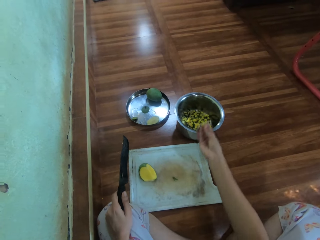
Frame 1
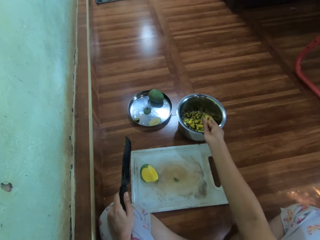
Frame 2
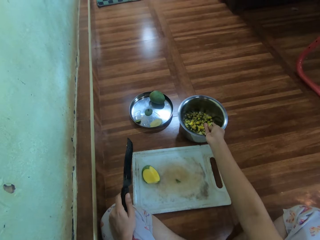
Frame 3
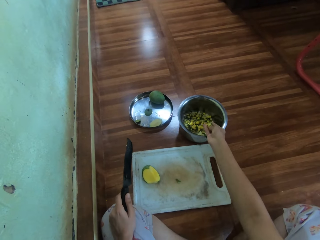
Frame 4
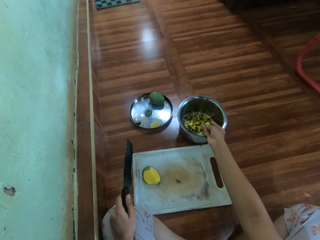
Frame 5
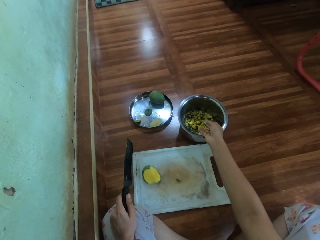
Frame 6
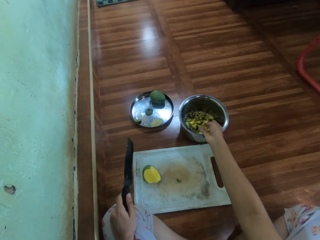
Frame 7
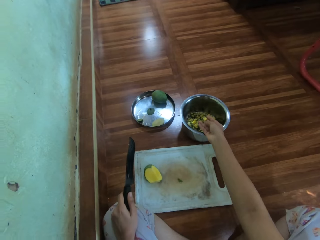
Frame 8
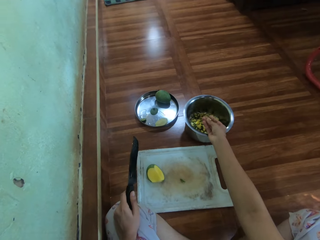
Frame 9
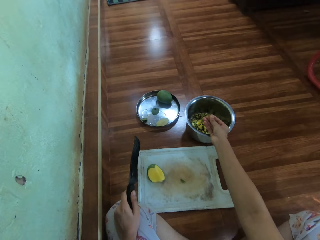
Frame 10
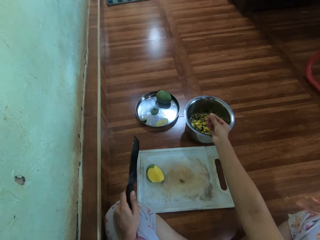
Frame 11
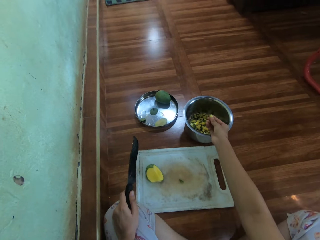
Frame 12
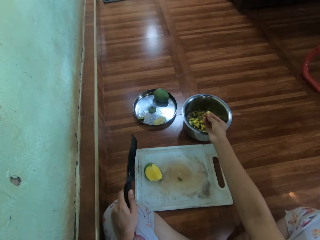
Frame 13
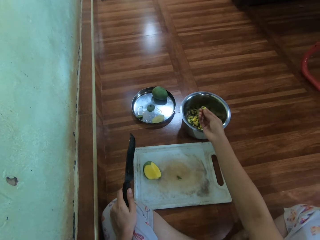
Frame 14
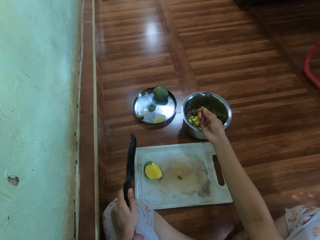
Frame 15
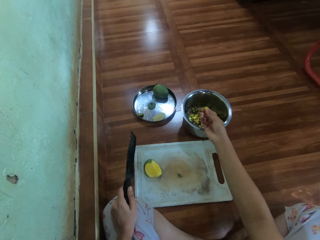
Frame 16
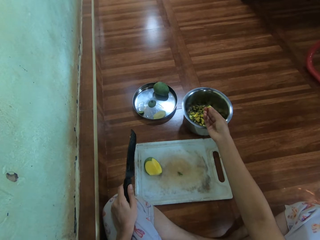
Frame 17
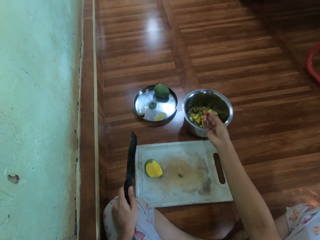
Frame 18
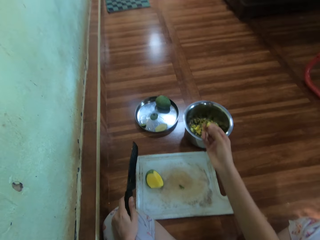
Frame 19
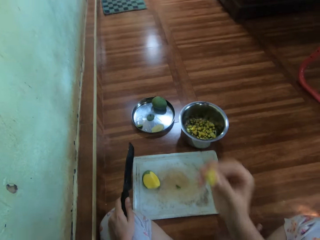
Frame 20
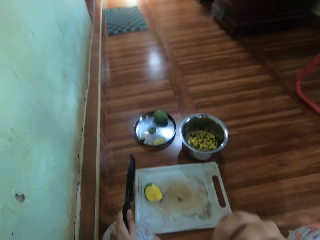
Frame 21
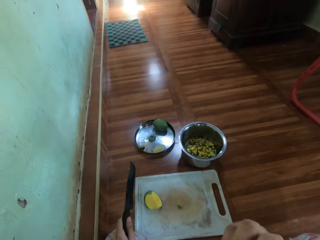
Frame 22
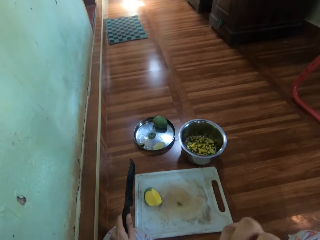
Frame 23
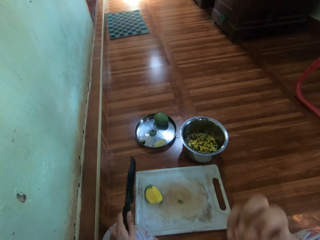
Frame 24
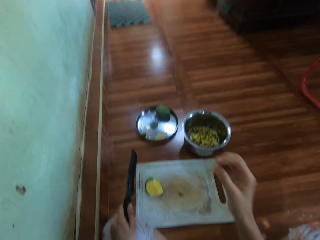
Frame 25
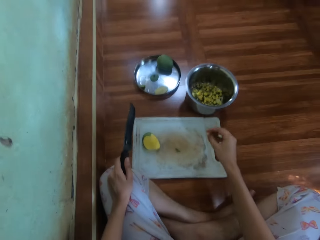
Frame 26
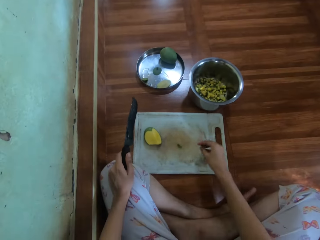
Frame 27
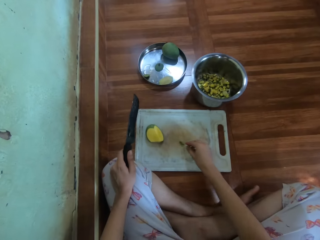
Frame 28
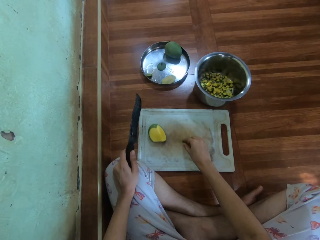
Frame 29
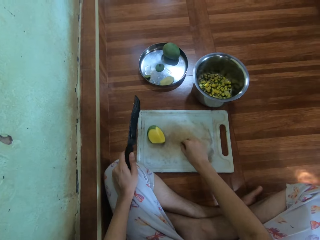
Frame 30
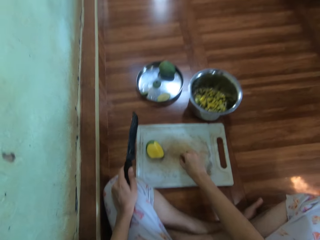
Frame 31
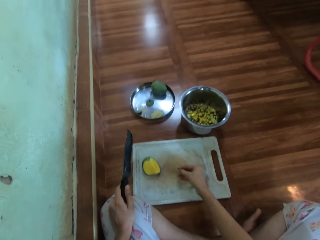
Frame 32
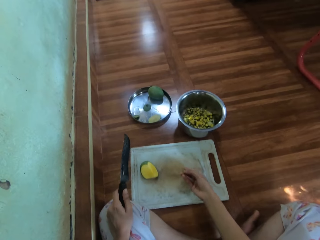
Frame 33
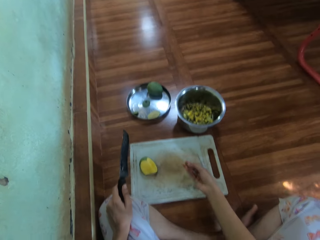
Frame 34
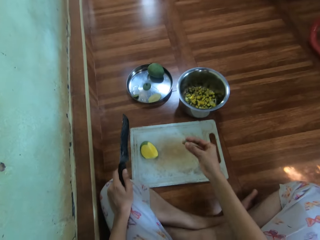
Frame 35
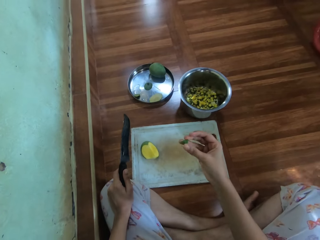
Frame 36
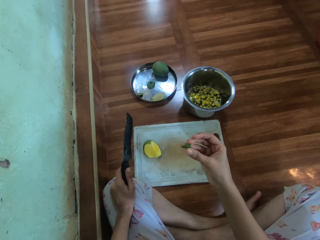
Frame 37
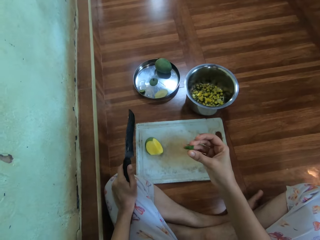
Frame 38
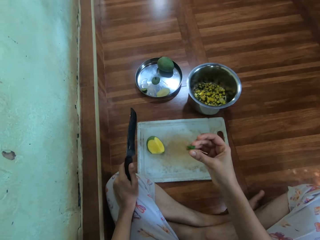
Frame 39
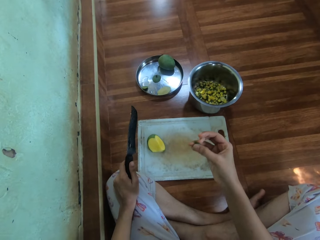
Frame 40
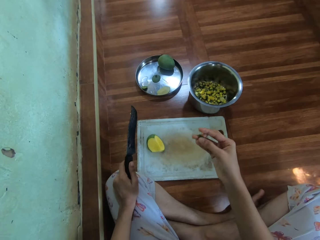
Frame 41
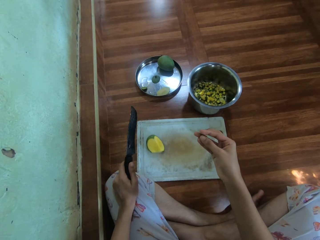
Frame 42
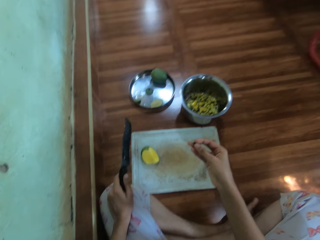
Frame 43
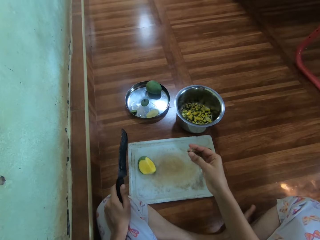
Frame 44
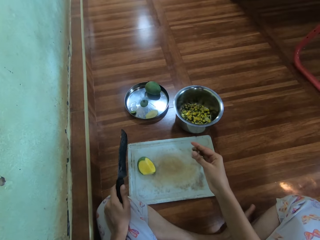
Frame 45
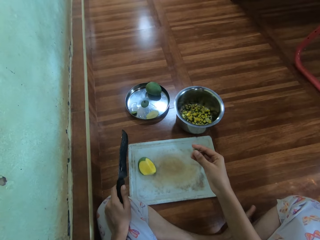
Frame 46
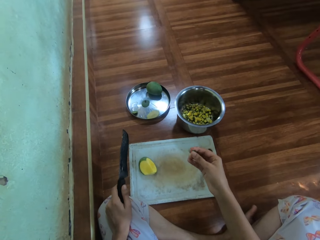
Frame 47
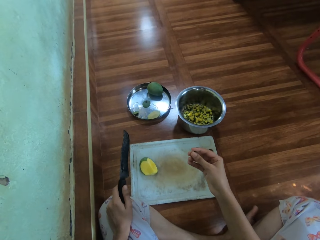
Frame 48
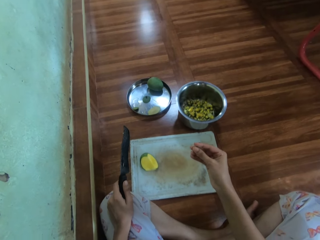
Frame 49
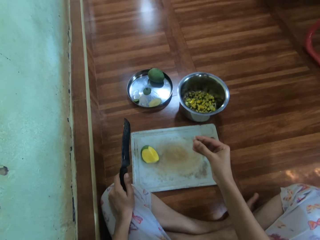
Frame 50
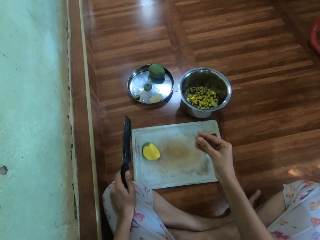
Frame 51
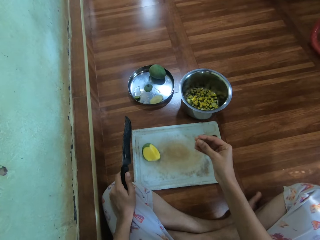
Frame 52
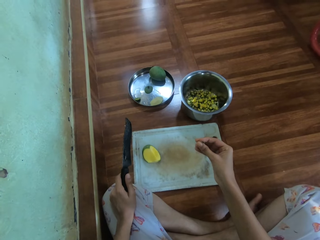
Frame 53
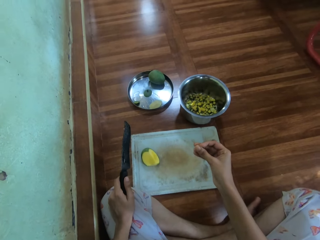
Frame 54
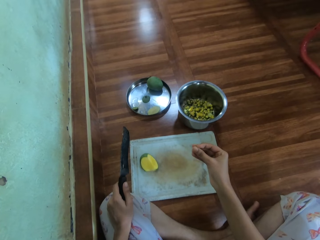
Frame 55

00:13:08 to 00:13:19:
The camera wearer puts the pieces of mango on the cooking pot. They eat the mango. They pick the pieces of mango from the chopping board. They check on the fruit.

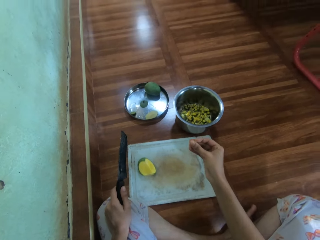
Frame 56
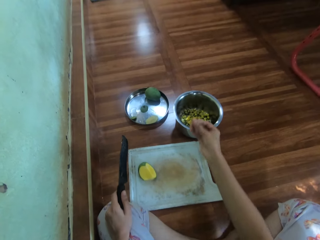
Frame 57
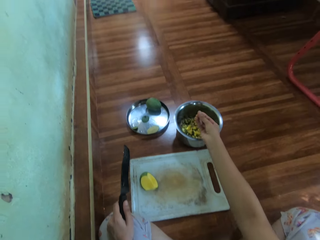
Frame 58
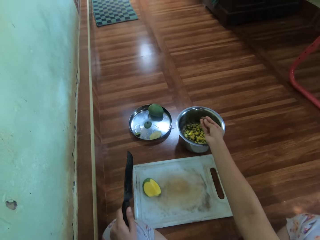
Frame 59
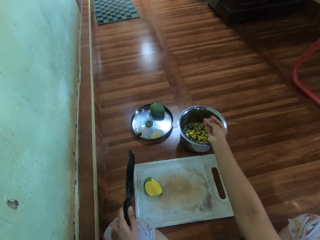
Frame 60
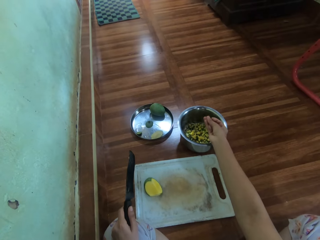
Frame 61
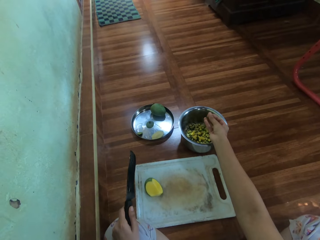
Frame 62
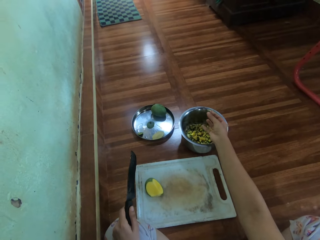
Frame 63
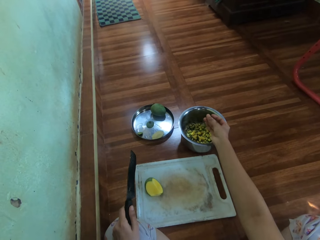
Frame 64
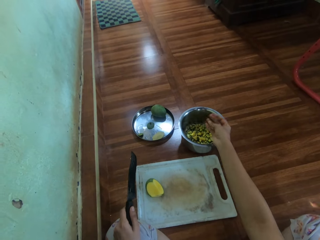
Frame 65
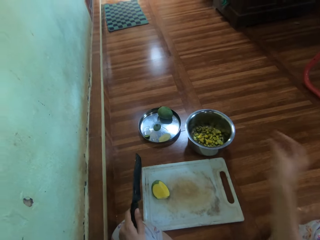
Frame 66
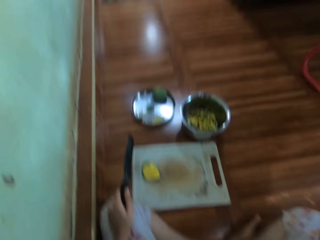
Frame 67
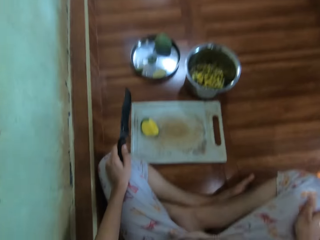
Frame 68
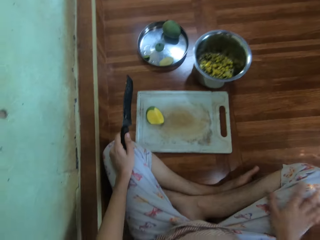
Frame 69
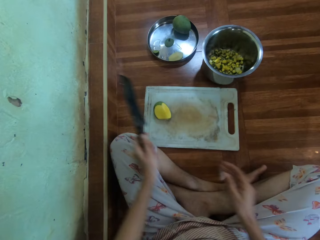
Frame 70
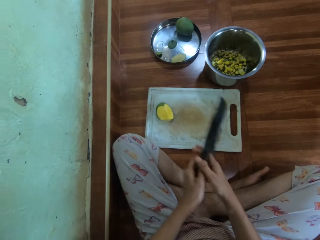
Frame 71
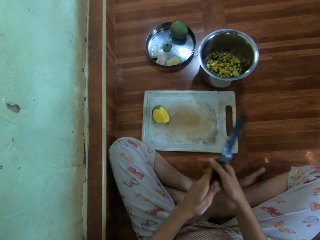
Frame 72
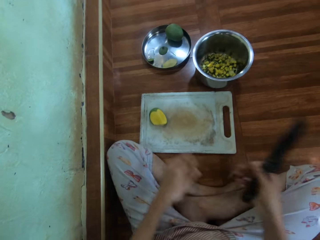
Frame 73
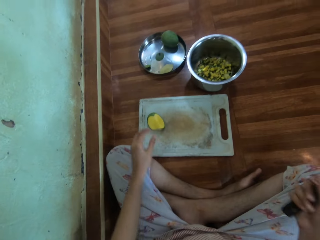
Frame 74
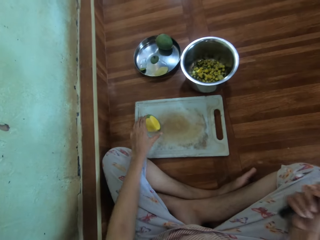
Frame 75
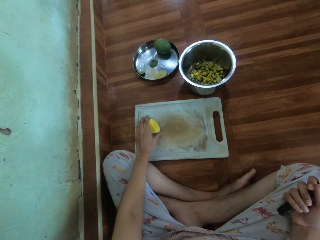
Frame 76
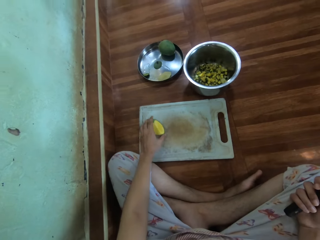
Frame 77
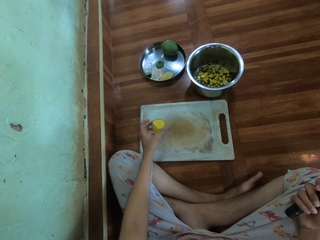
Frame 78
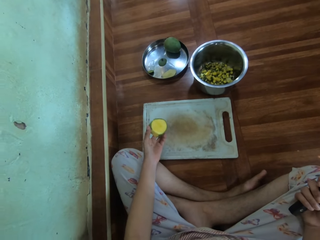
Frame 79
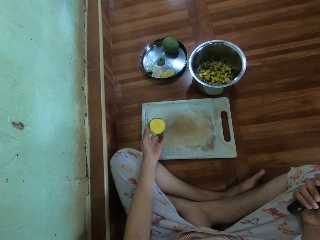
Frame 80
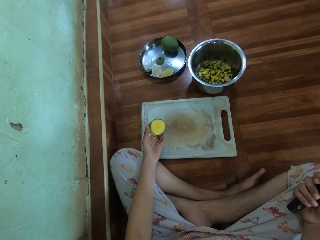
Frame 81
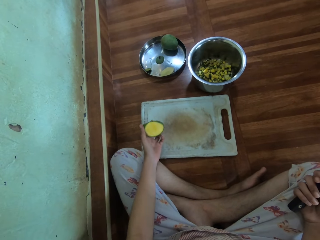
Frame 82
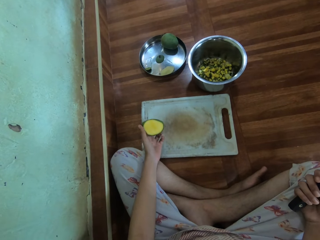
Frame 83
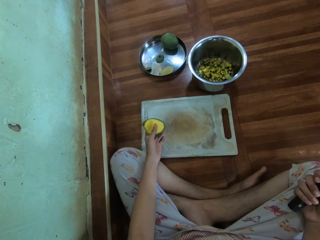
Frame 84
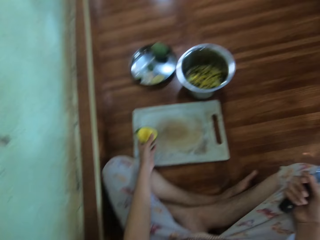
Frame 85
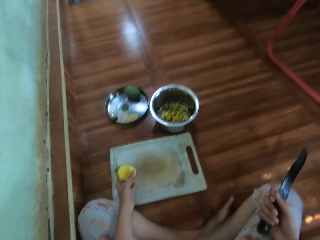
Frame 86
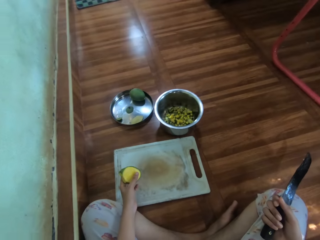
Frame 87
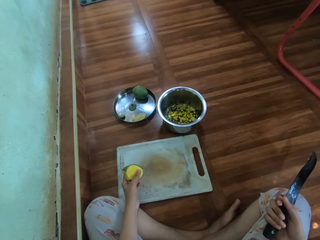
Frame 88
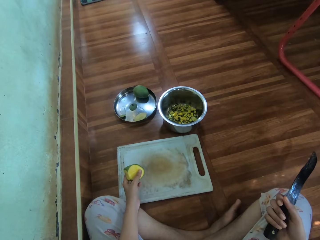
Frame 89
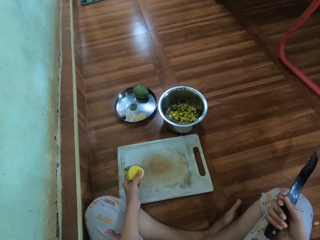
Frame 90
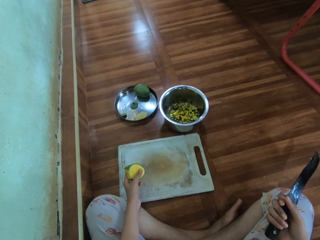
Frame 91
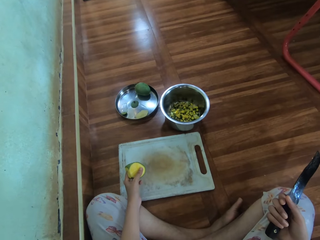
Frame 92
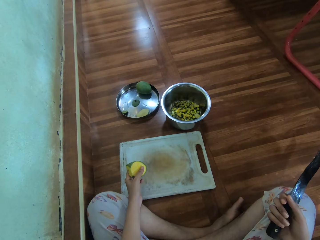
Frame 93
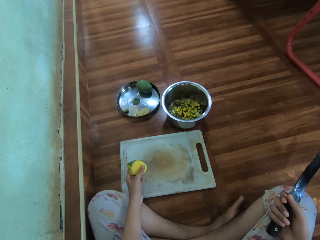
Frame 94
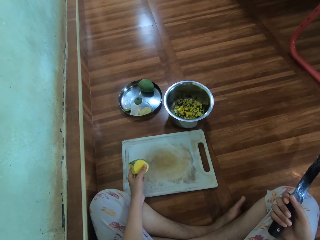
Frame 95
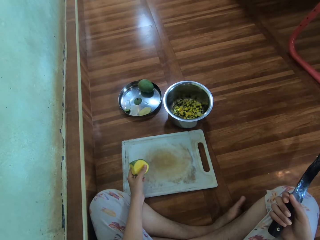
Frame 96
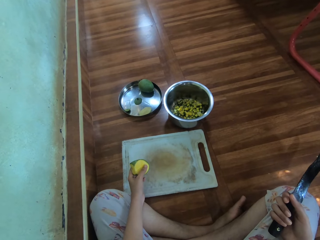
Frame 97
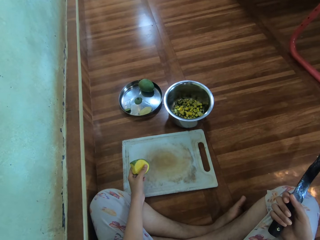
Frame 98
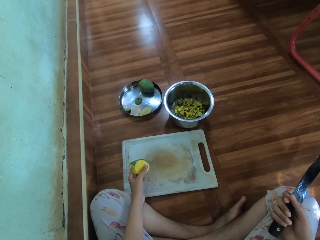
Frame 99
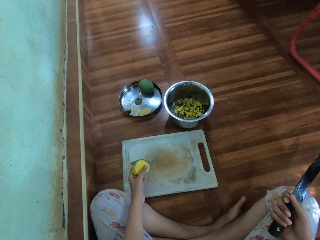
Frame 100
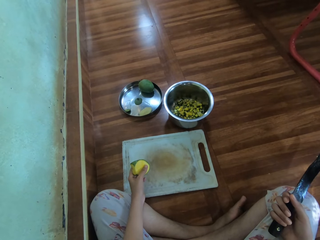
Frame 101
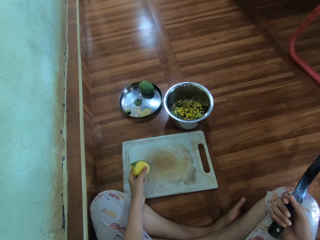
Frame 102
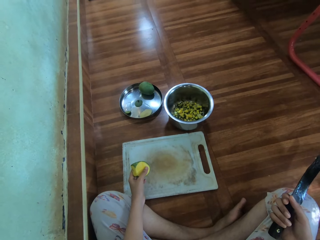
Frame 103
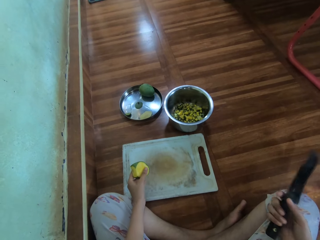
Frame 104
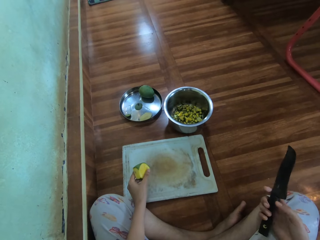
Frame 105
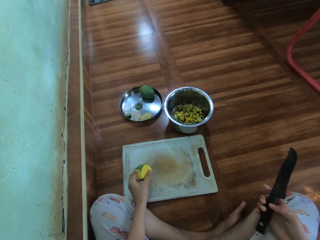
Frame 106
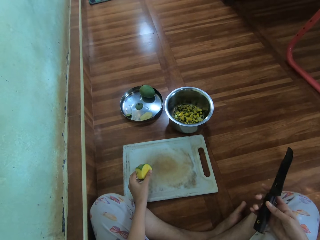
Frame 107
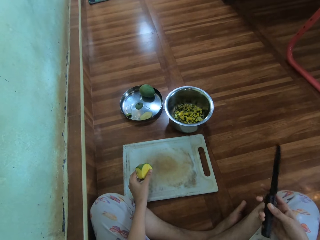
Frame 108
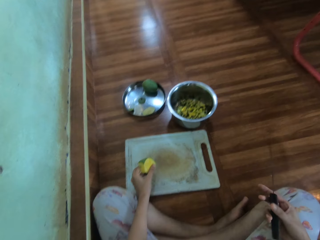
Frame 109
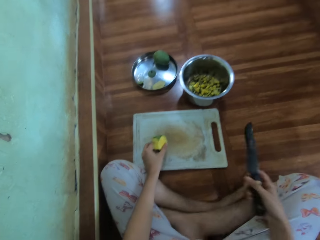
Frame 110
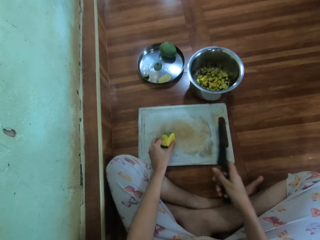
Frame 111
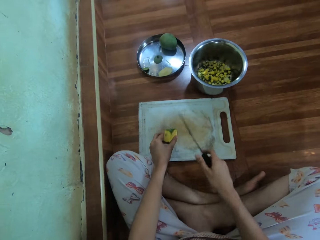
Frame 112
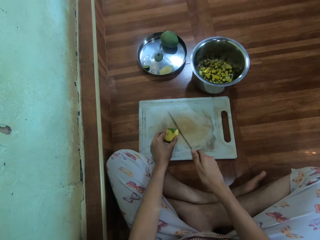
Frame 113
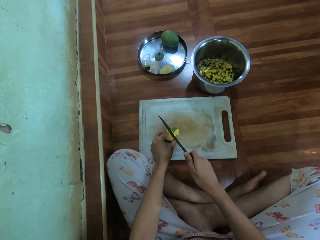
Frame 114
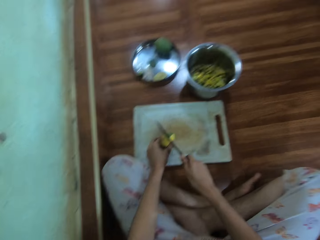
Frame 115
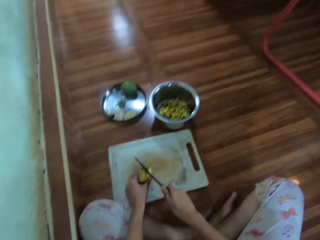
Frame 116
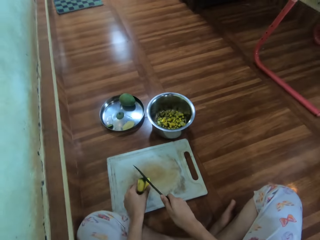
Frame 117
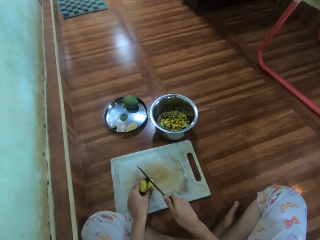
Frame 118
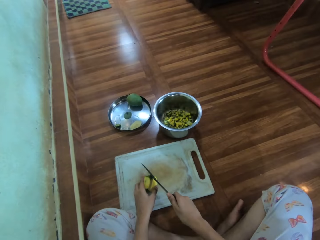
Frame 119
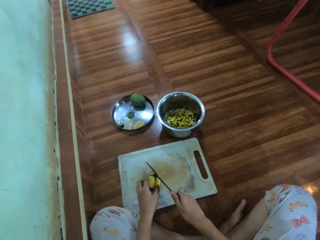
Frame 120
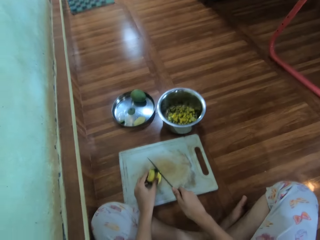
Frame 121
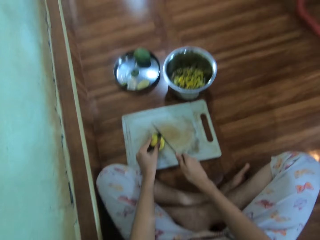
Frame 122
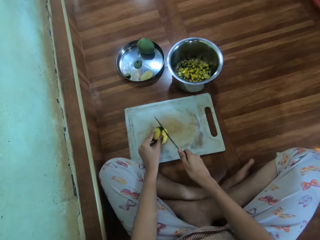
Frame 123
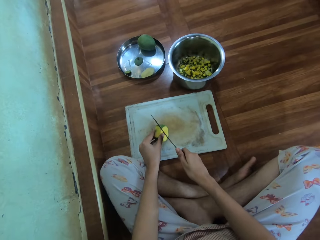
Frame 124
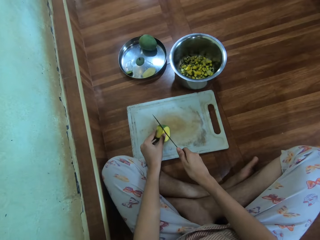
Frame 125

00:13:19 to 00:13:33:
The camera wearer puts the pieces of mango on the cooking pot. She wipes her hand. She picks the mango from the chopping board. She holds the fruit. She cuts the mango.
